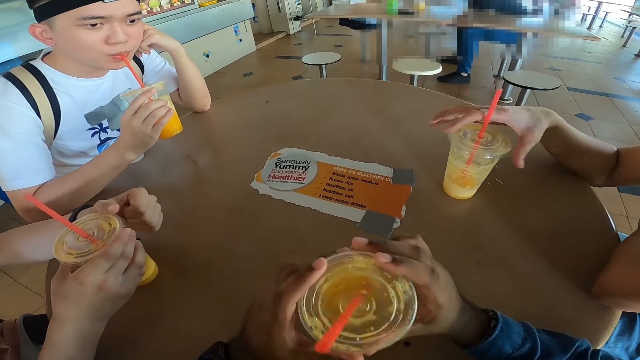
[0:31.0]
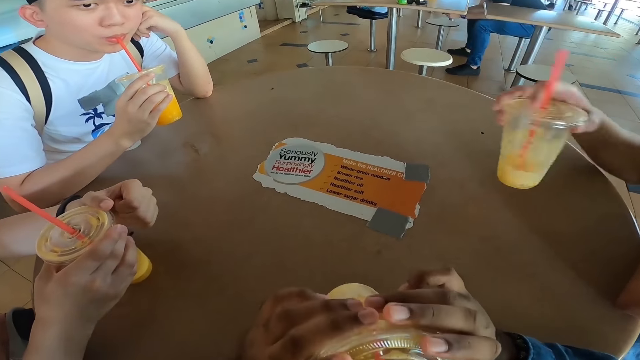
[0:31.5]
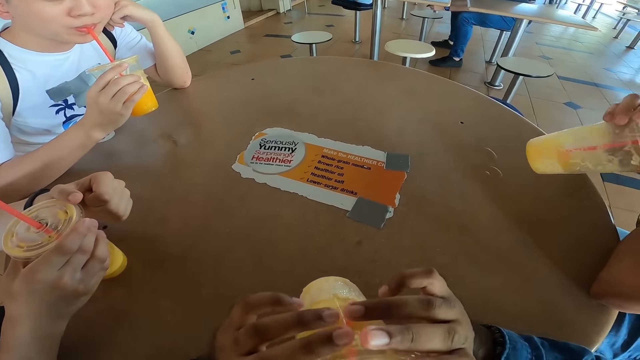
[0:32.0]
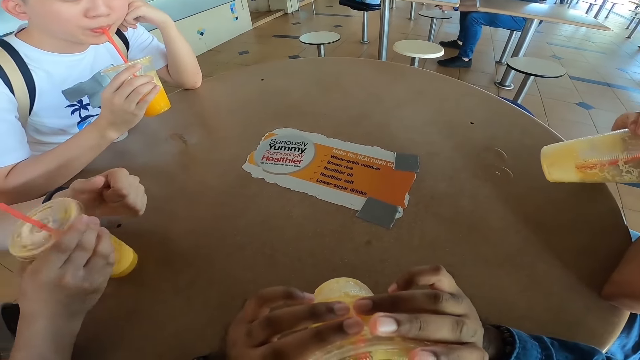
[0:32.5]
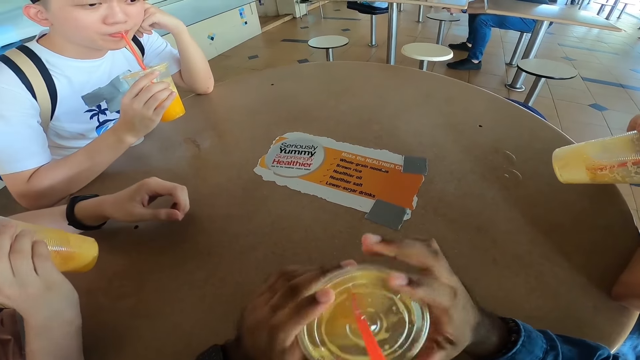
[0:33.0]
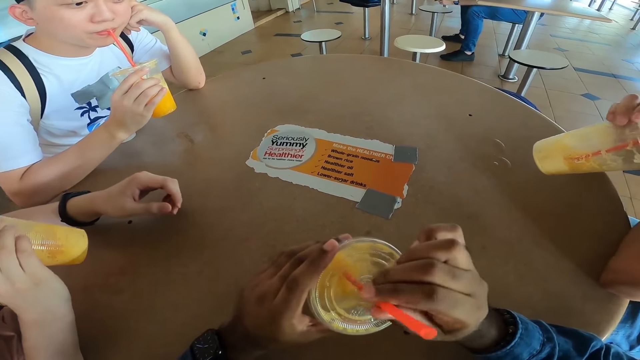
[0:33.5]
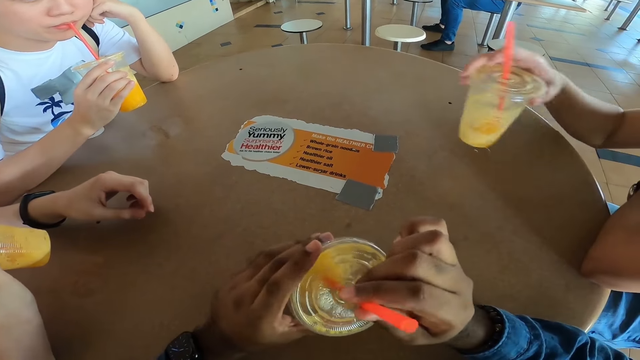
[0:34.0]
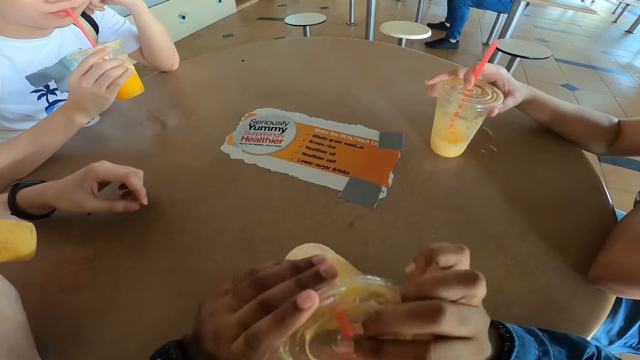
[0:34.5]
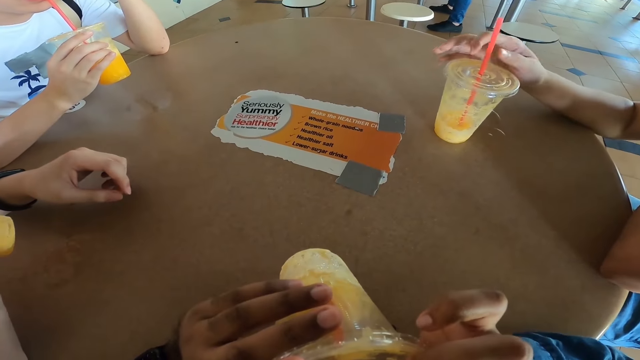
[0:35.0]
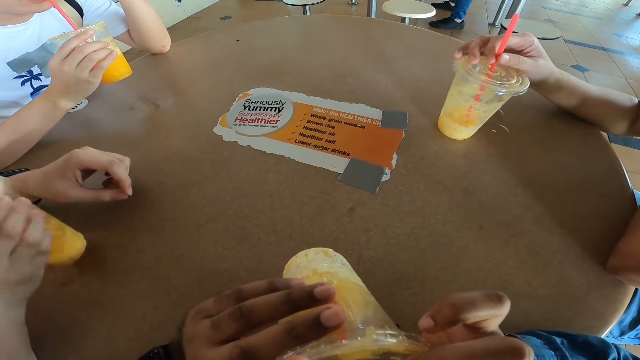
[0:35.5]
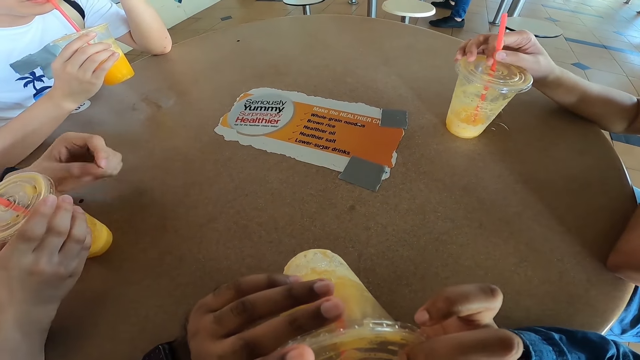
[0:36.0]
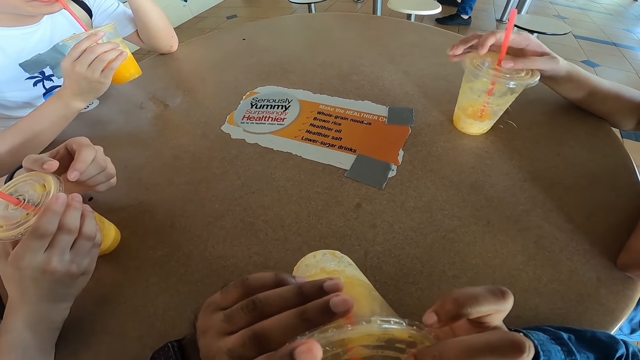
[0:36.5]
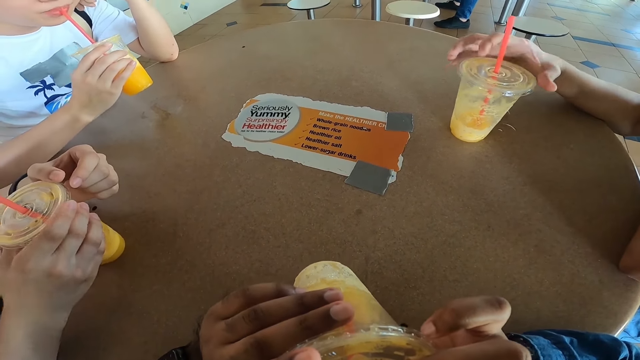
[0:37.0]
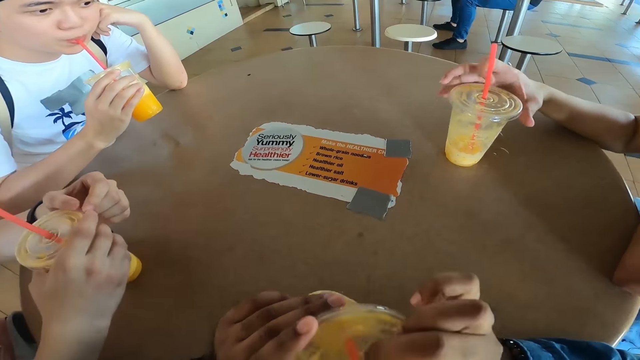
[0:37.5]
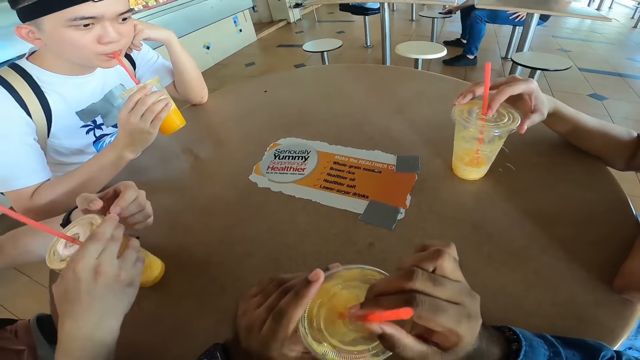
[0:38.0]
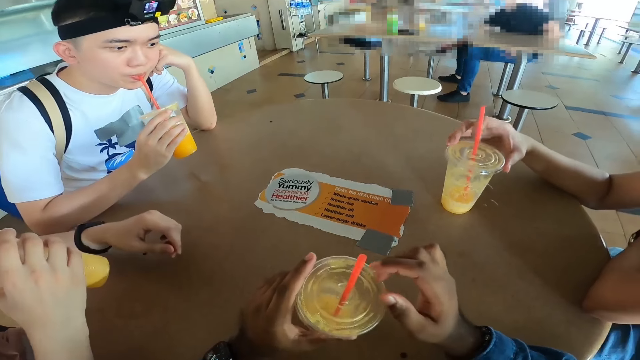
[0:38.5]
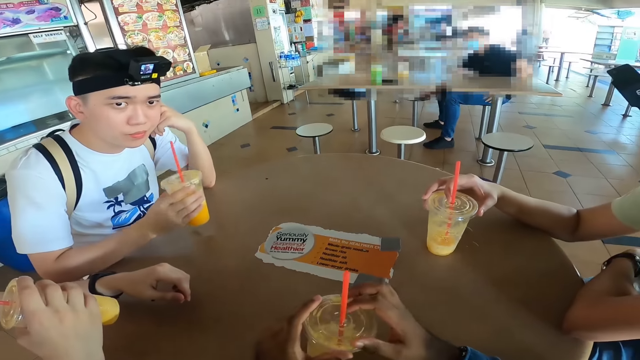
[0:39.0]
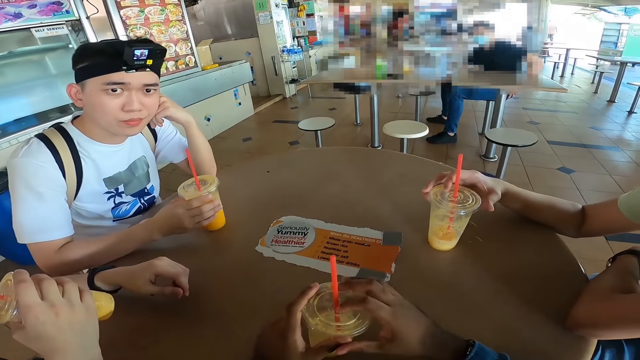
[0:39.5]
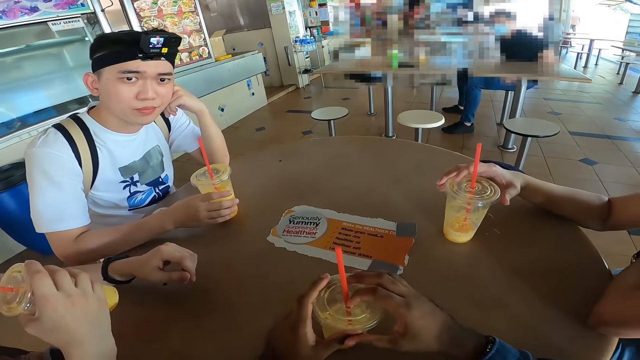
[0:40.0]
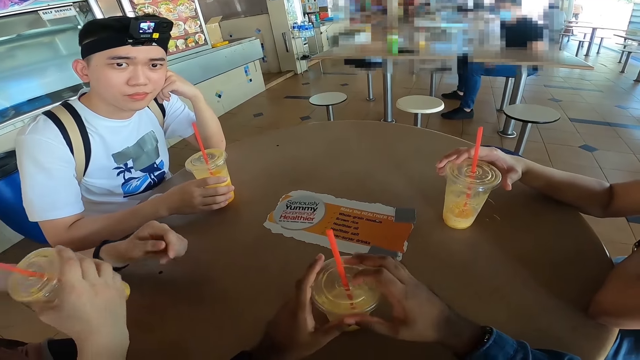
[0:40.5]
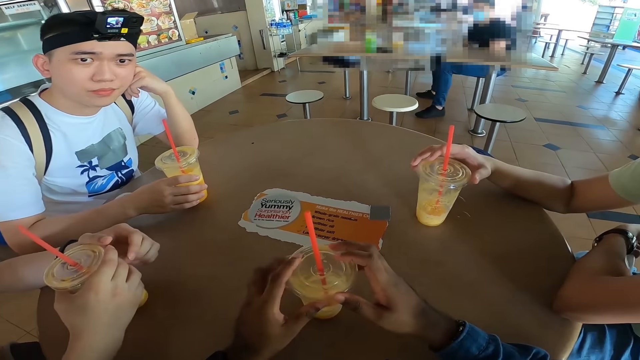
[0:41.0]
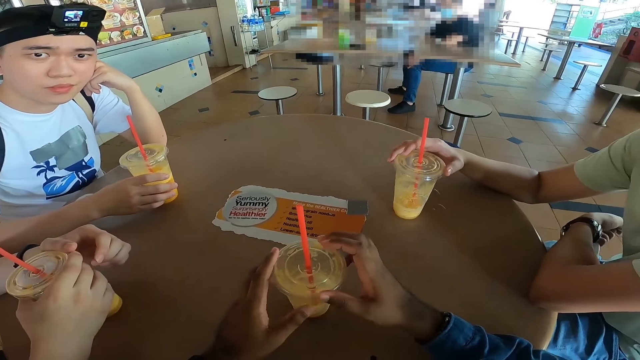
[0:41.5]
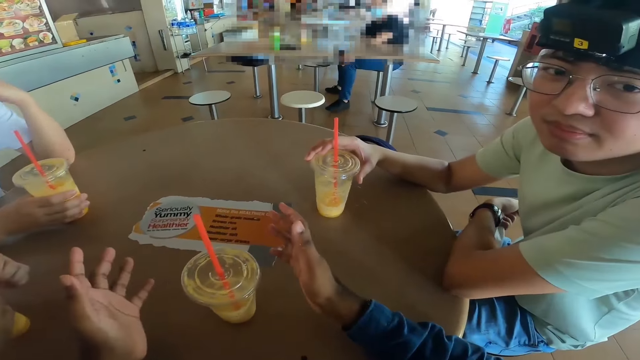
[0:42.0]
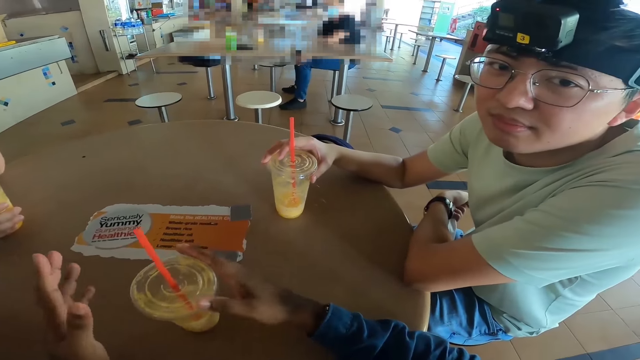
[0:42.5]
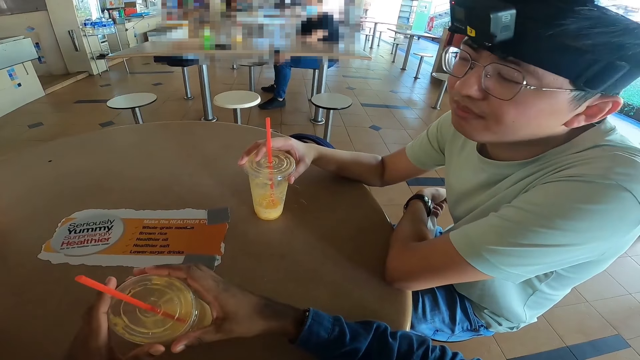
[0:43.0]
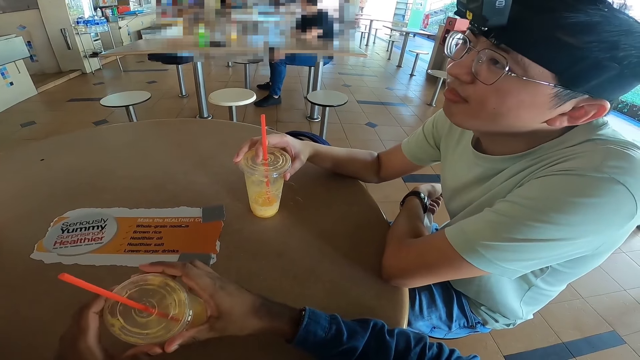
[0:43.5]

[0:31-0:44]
The camera wearer drinks fruit juice. They interact with a person.

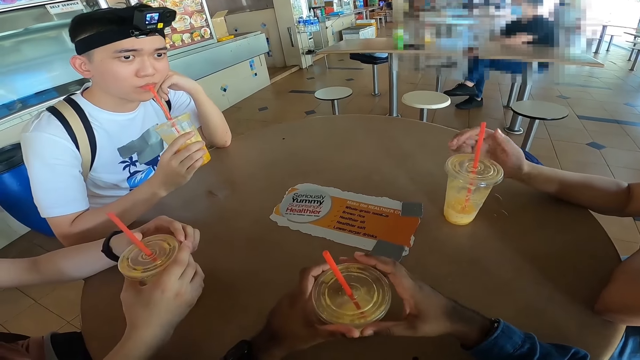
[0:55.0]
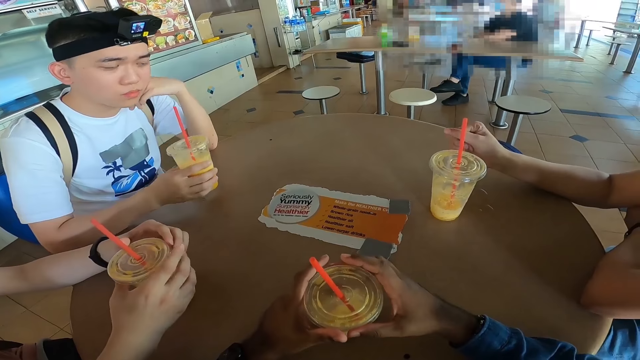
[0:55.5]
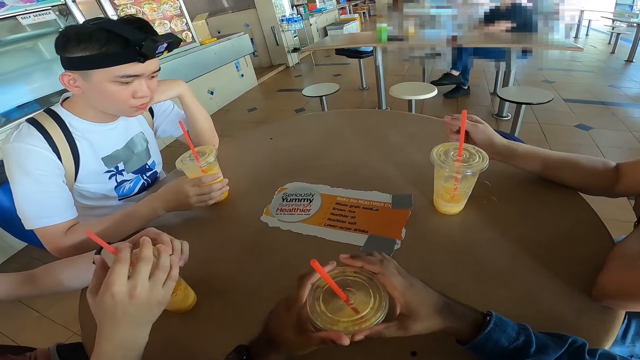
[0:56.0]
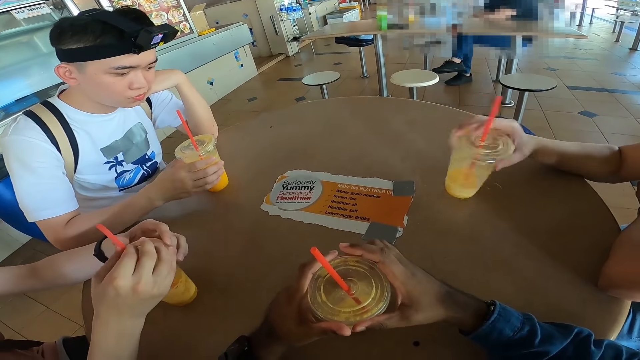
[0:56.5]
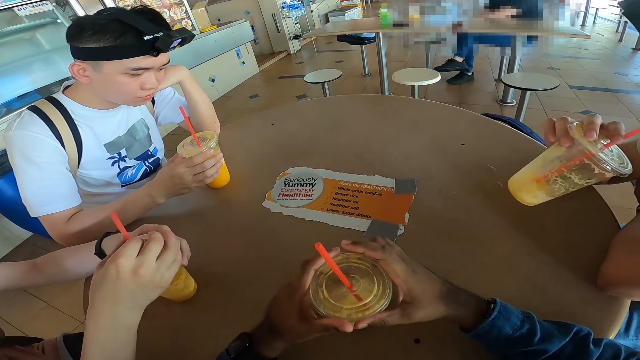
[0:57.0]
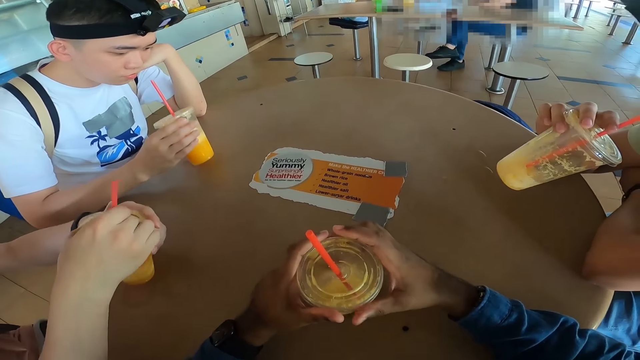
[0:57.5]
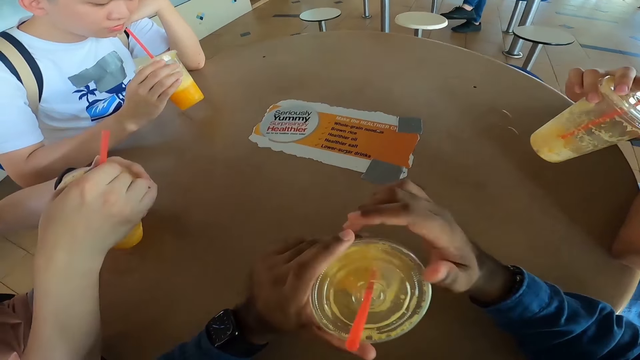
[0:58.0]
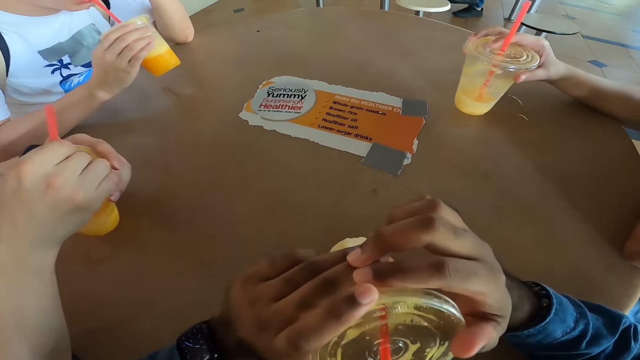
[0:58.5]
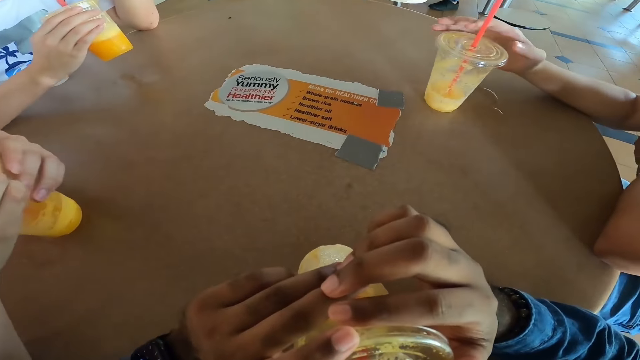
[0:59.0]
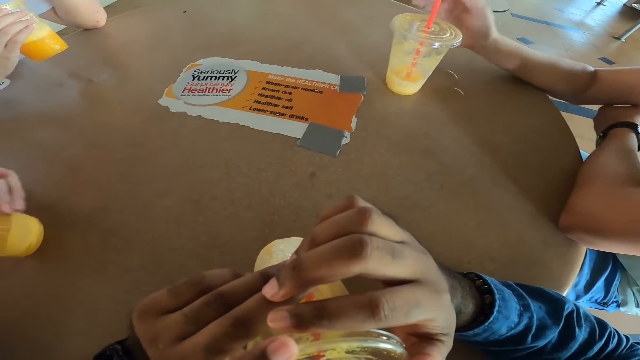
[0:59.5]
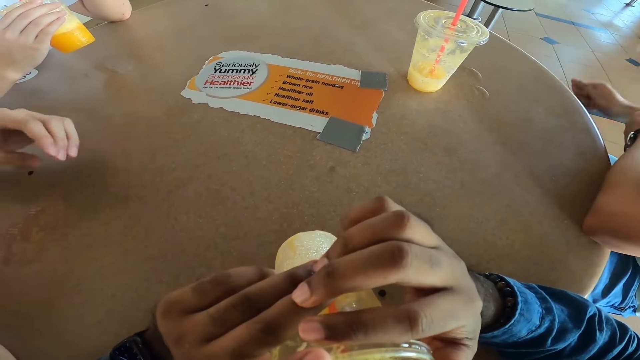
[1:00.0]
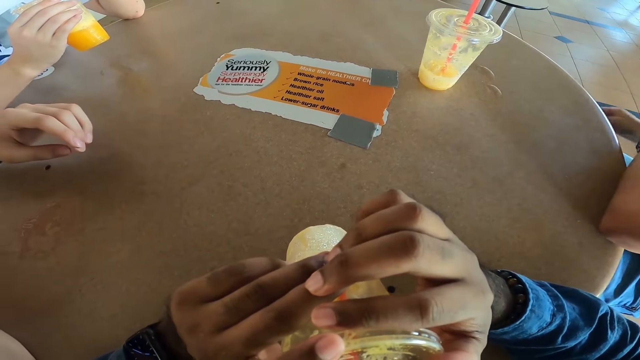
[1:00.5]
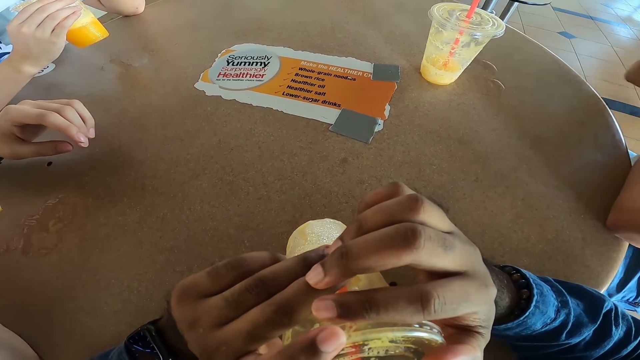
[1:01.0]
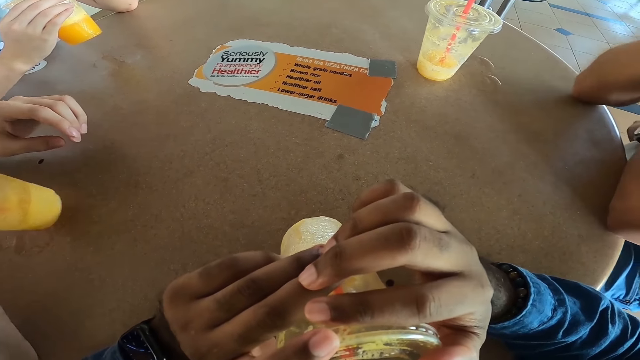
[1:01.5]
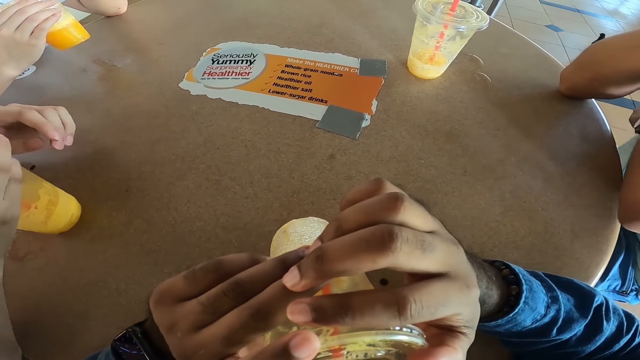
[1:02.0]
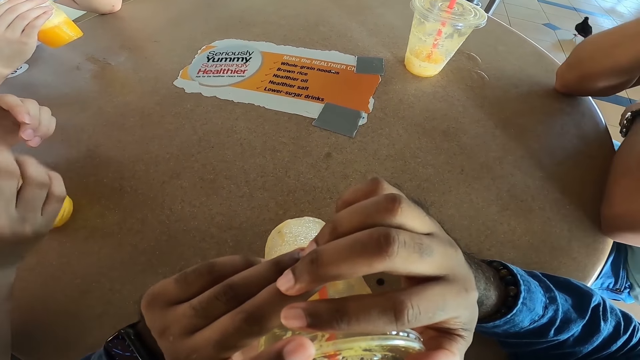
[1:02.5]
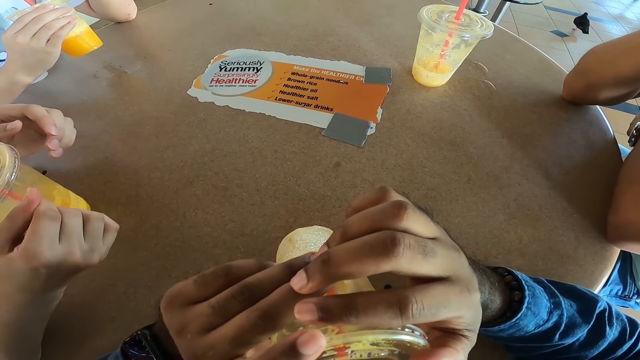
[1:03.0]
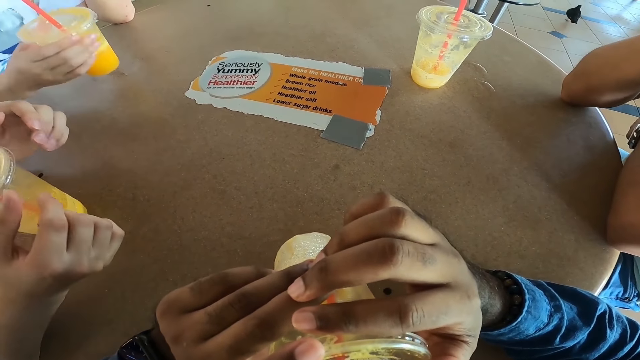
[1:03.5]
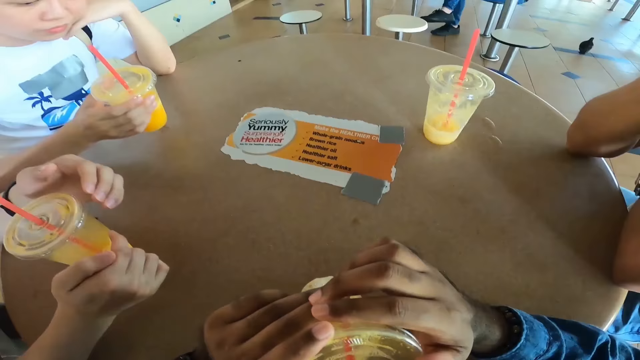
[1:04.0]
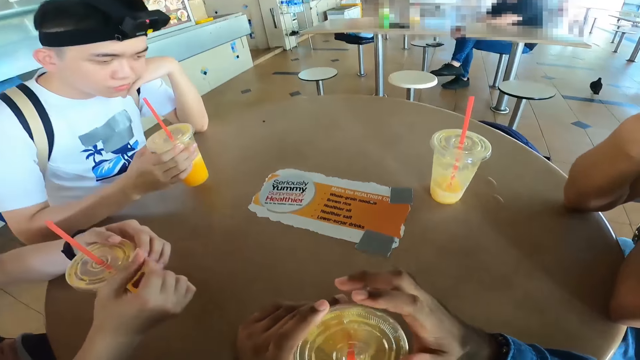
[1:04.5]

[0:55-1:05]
The camera wearer drinks fruit juice.
